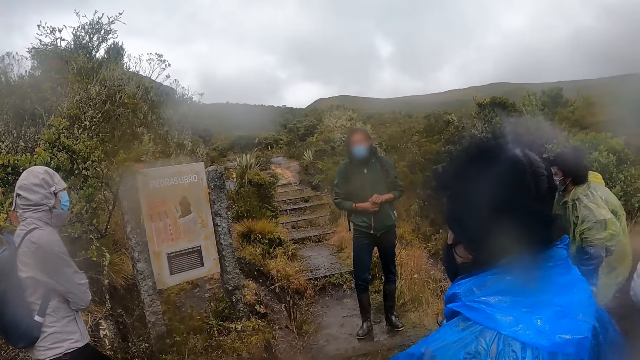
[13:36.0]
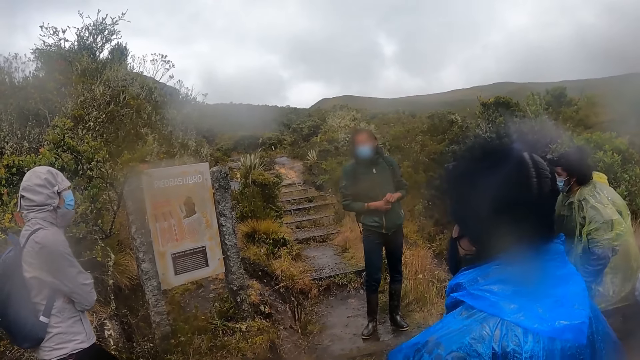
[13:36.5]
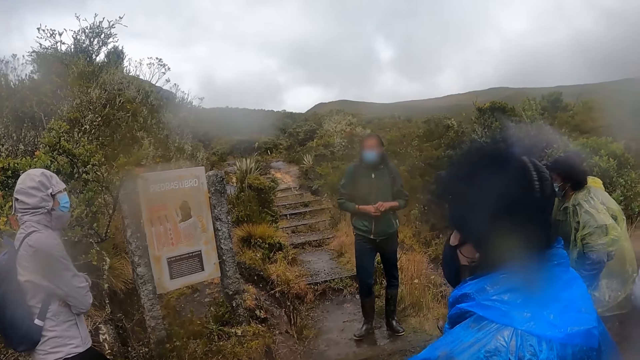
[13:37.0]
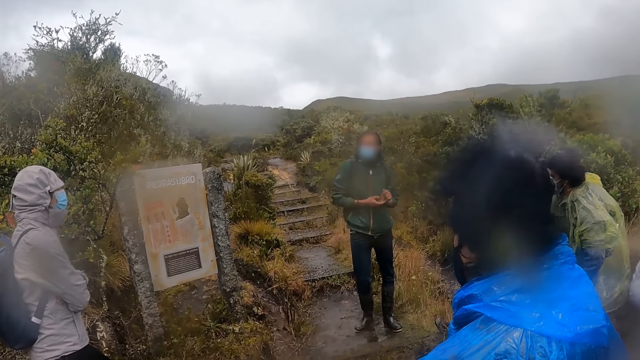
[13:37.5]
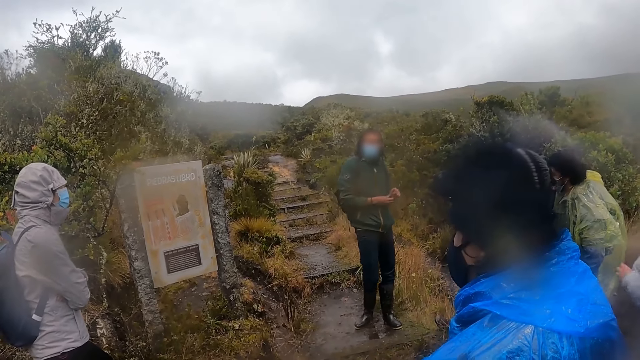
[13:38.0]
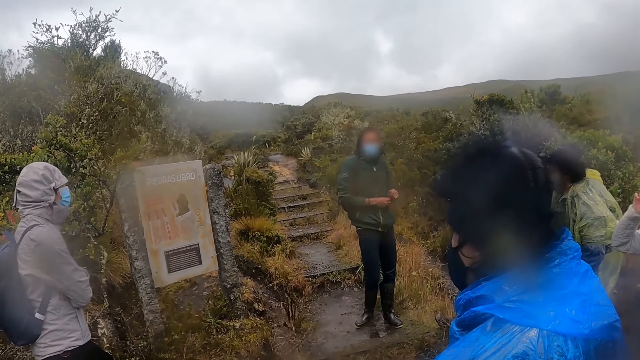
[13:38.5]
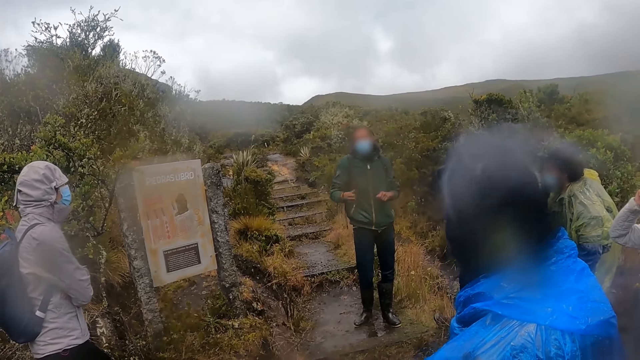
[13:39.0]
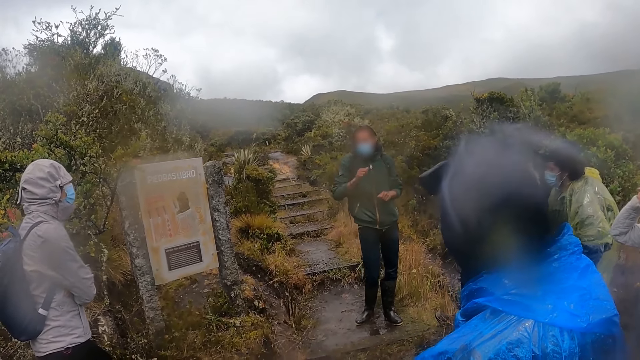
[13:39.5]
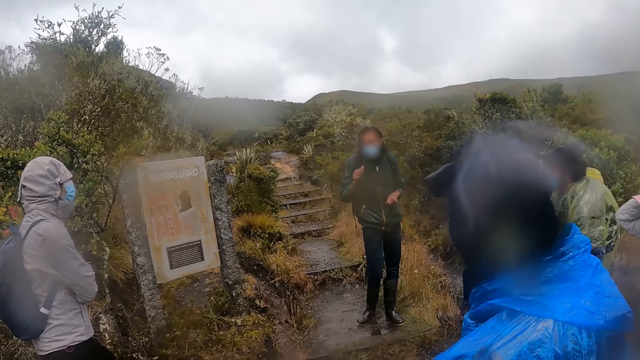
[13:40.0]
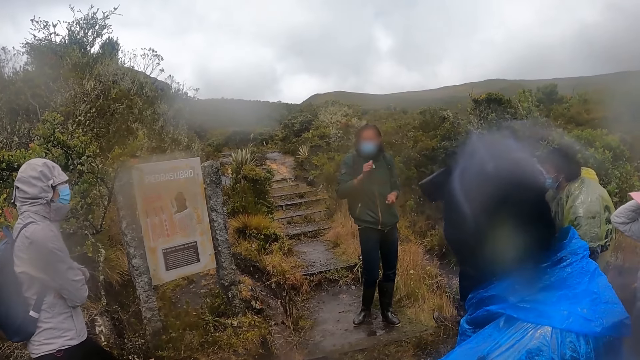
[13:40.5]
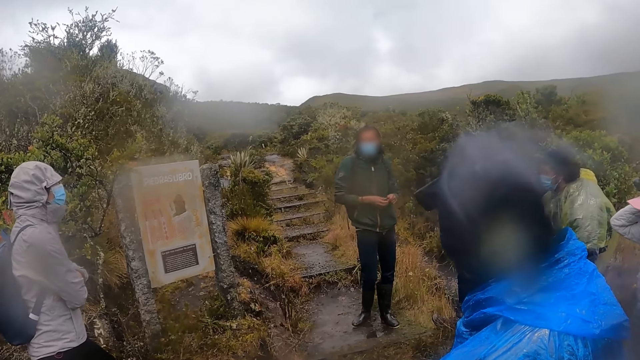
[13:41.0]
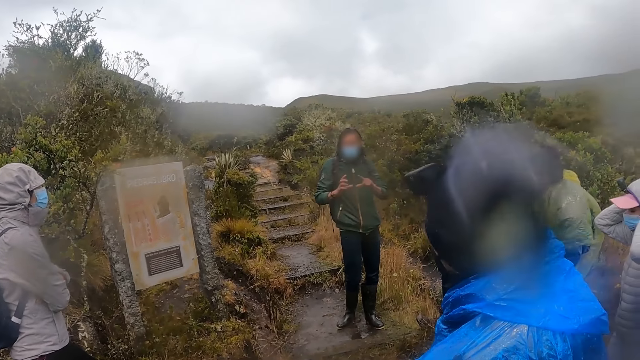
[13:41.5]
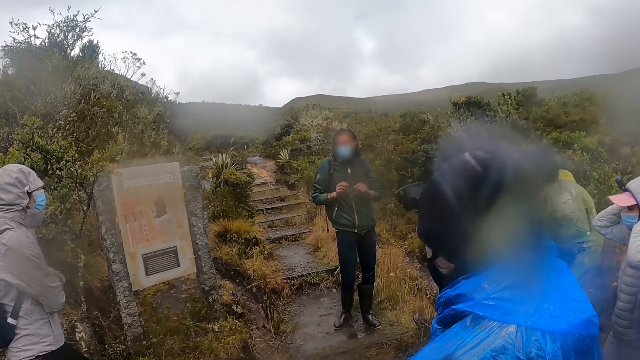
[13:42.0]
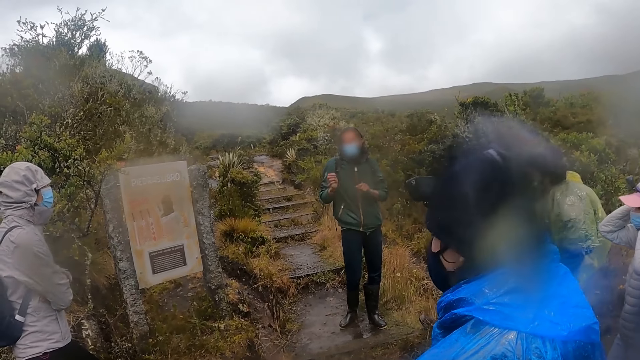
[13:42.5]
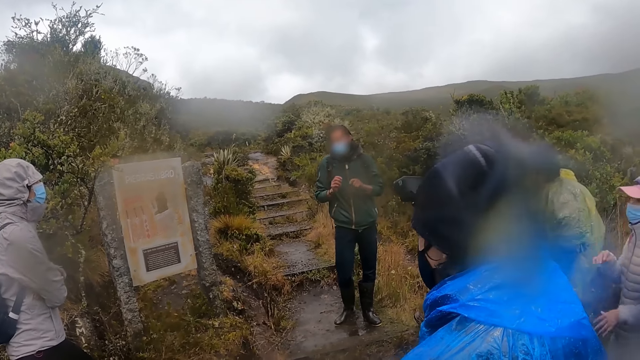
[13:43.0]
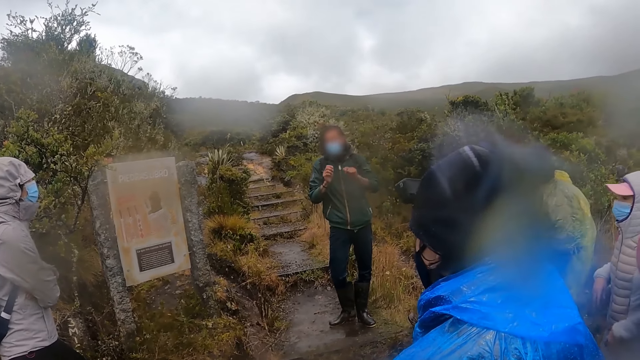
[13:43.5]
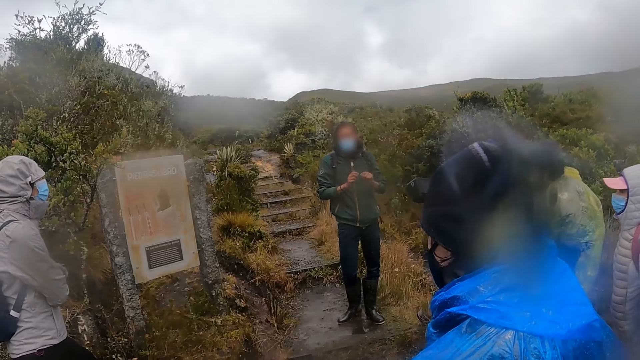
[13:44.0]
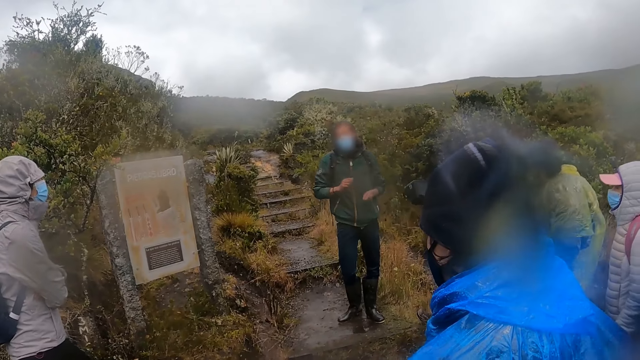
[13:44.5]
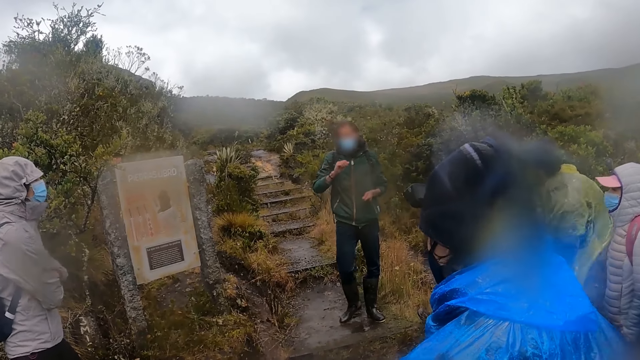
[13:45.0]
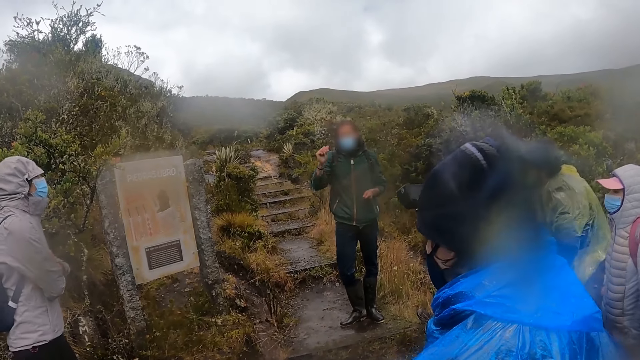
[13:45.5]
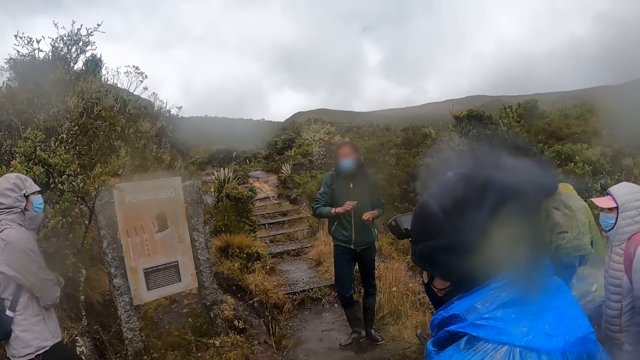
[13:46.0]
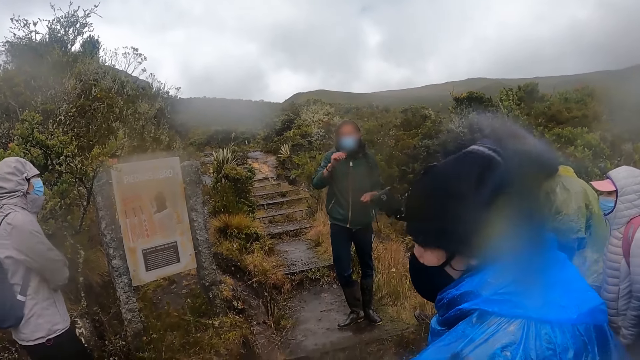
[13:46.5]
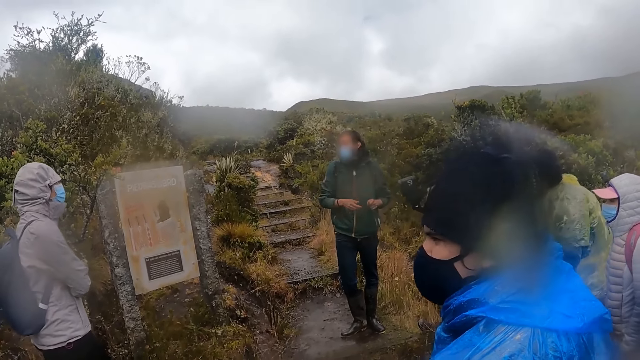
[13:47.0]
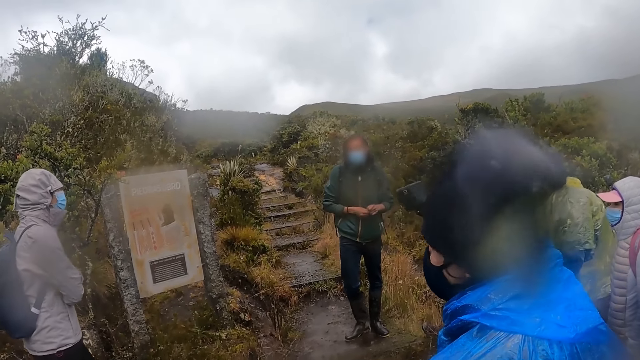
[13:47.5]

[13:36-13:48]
A person nods their head. Another person moves the right hand. The other person moves both hands.

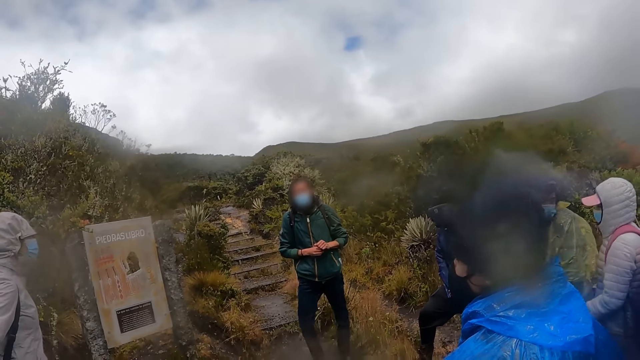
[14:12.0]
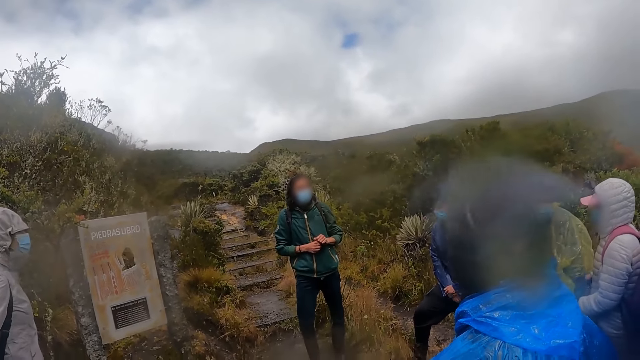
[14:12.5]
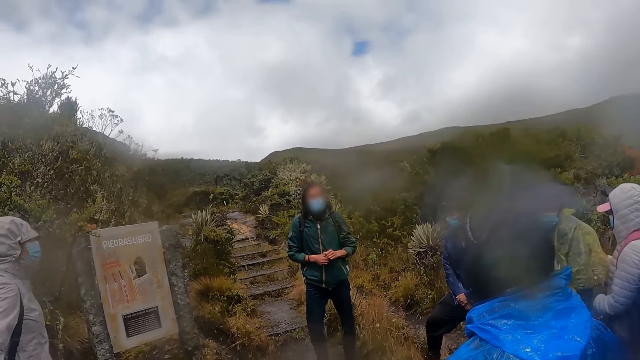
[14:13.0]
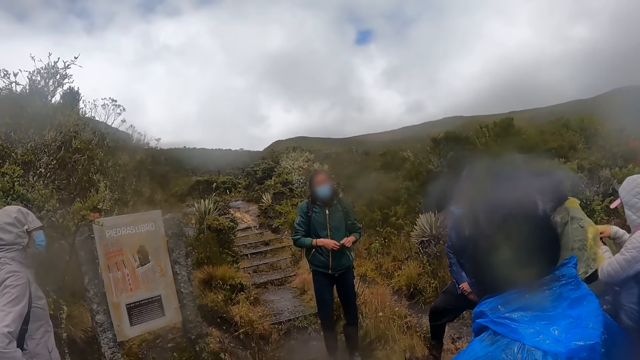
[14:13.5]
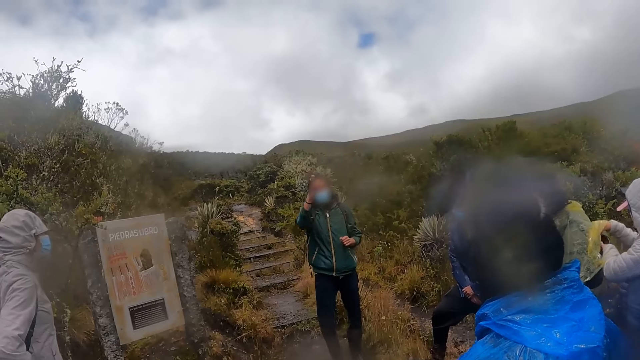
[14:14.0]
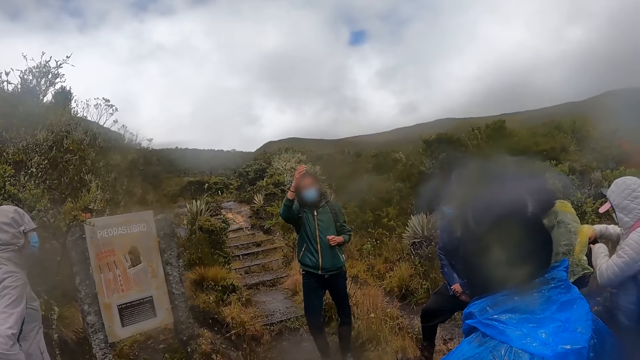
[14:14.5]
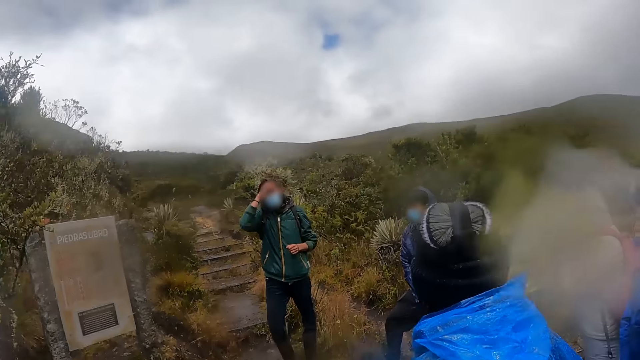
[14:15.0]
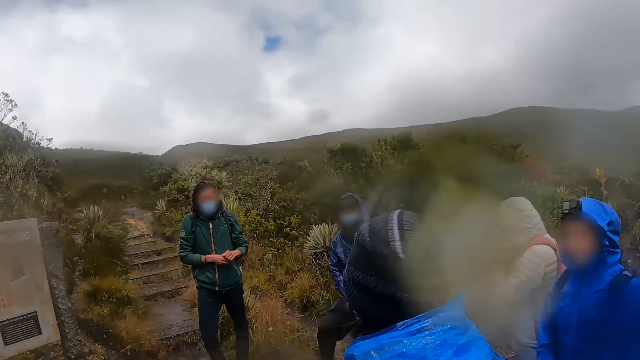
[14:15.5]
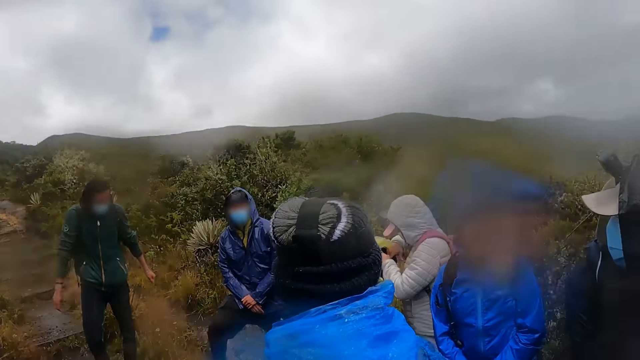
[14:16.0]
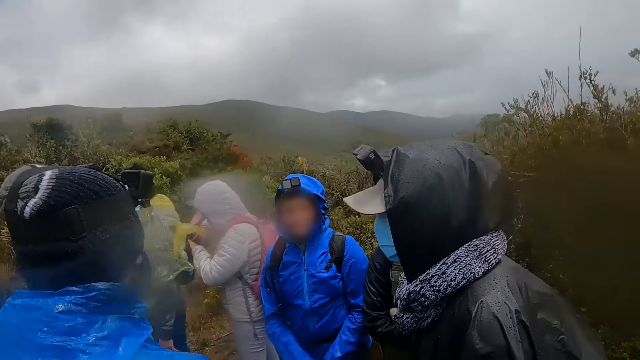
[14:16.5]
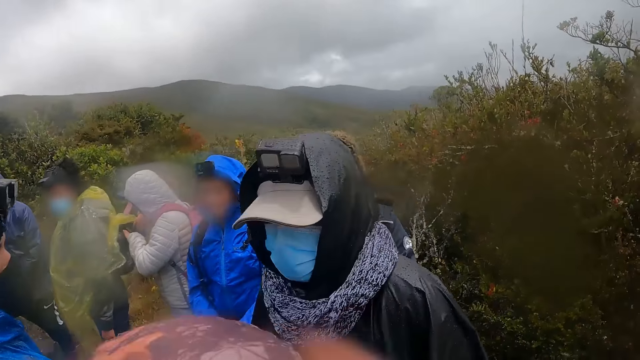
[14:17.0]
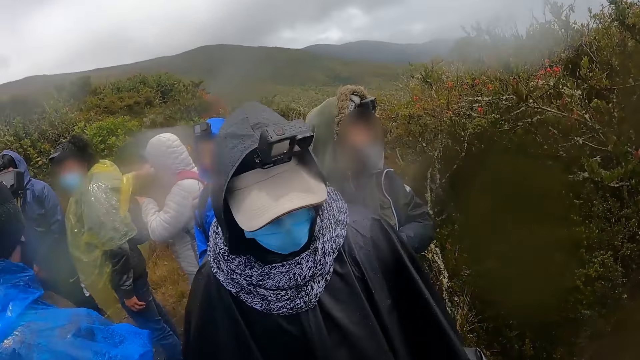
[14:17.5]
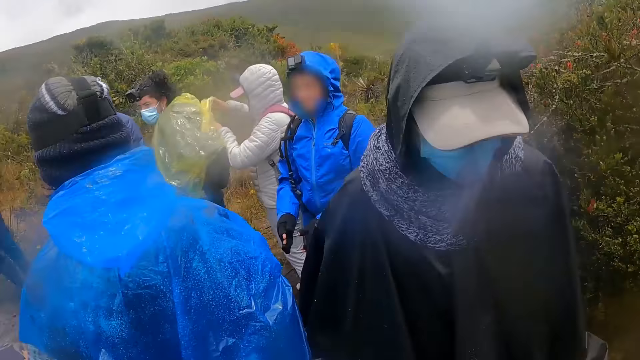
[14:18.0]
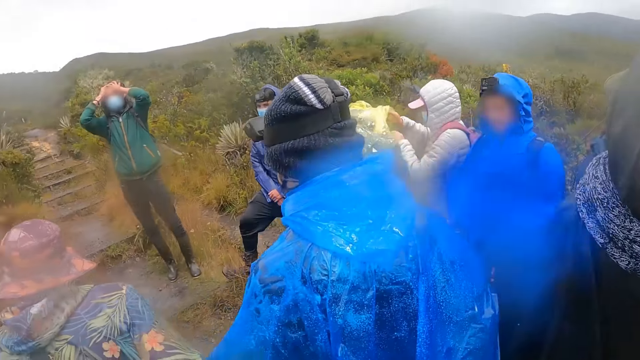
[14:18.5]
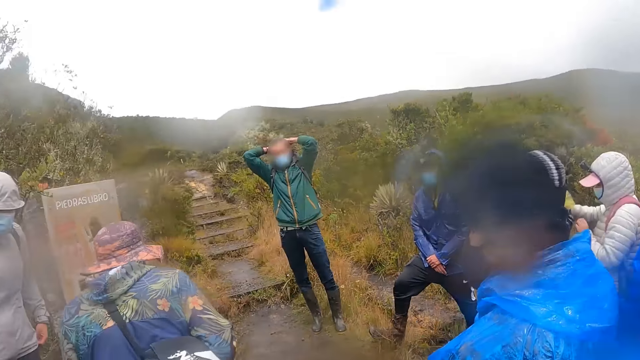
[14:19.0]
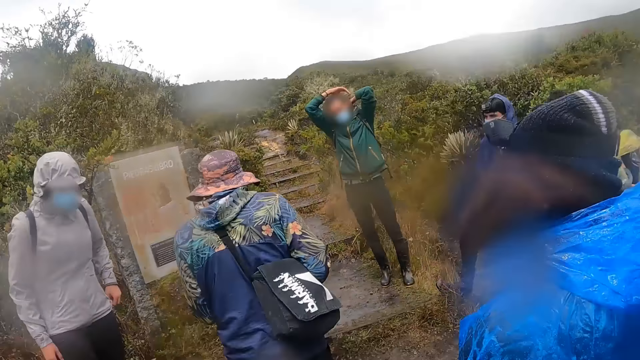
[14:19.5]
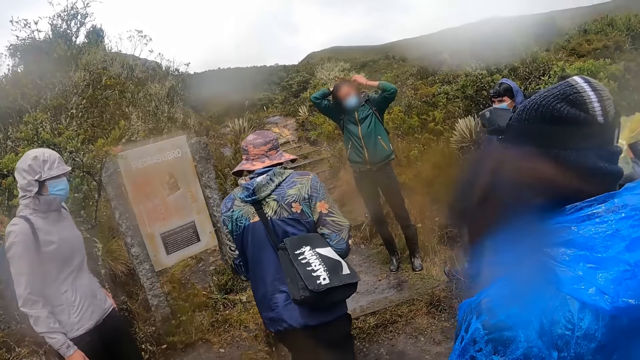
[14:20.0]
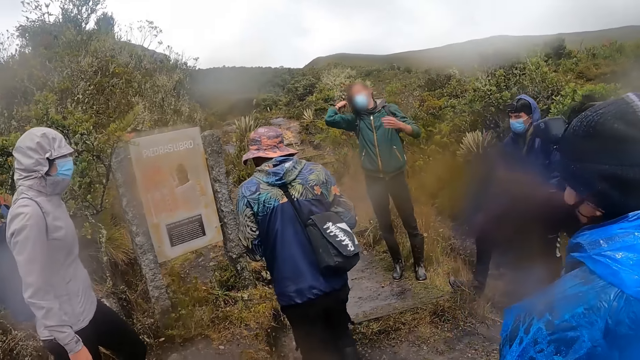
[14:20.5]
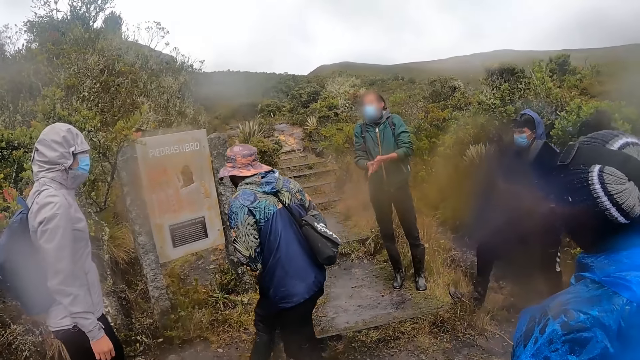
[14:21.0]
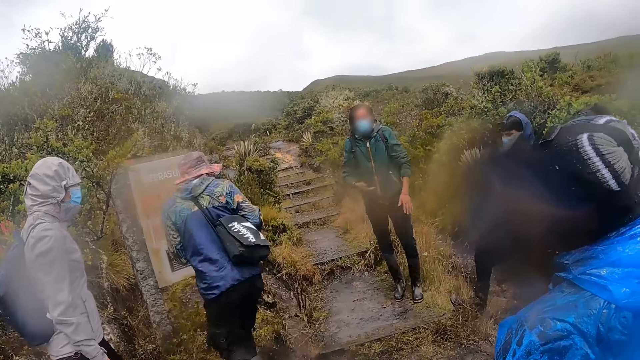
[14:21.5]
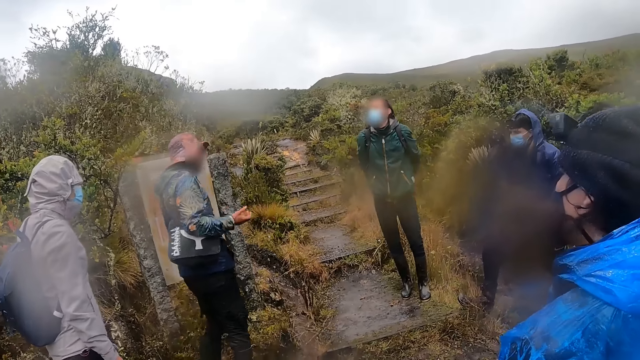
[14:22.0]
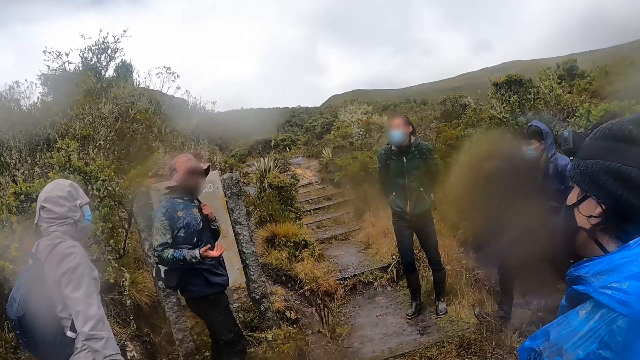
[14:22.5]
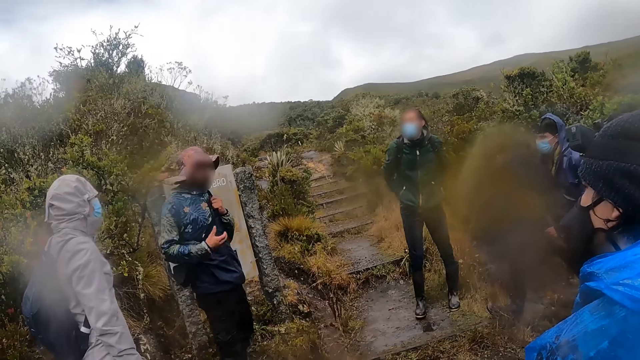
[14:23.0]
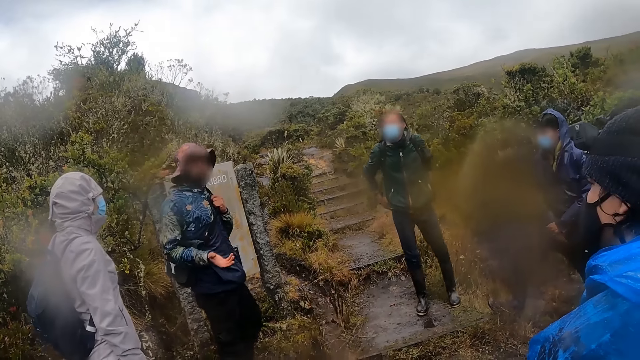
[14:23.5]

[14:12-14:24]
A man rubs his head with his right hand. He adjusts his hair with both hands and rubs both hands. A woman holds a bag on her shoulder with her left hand. The woman interacts with the camera wearer and the group of people. The camera wearer listens to a man.
